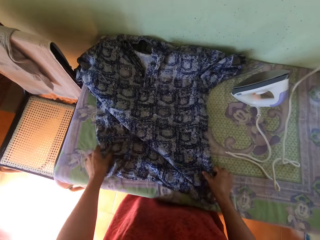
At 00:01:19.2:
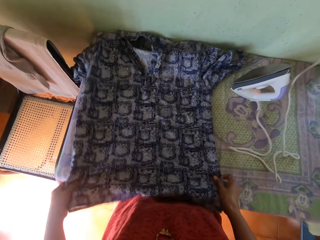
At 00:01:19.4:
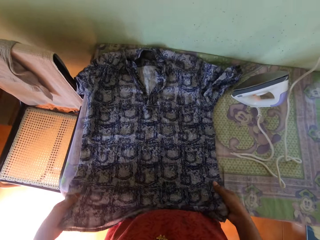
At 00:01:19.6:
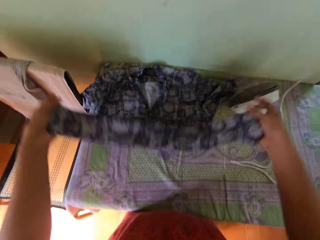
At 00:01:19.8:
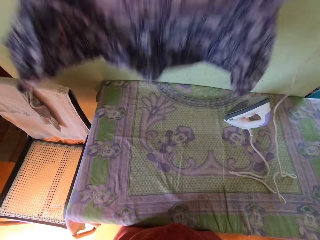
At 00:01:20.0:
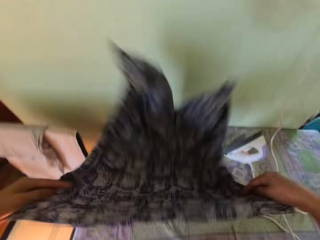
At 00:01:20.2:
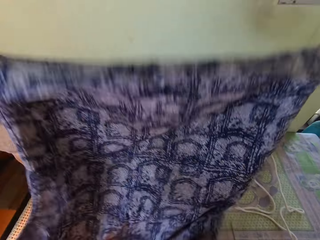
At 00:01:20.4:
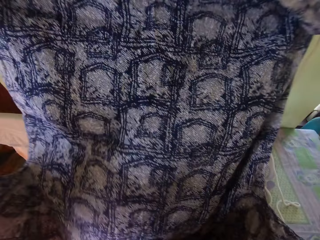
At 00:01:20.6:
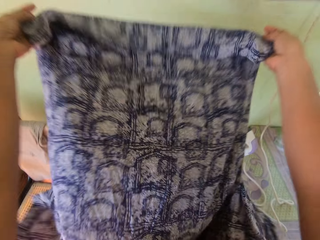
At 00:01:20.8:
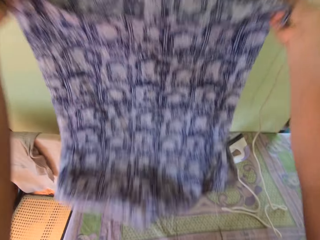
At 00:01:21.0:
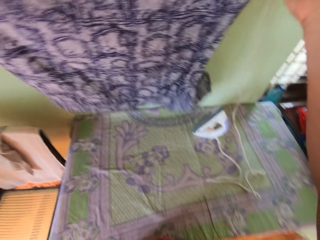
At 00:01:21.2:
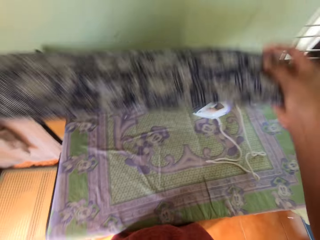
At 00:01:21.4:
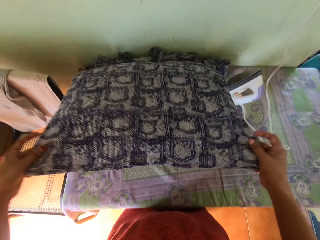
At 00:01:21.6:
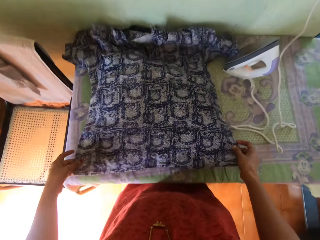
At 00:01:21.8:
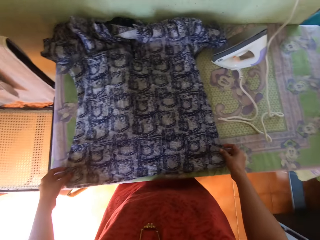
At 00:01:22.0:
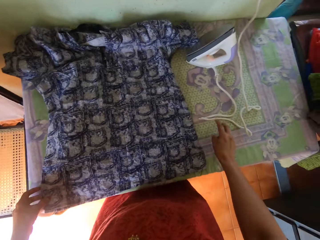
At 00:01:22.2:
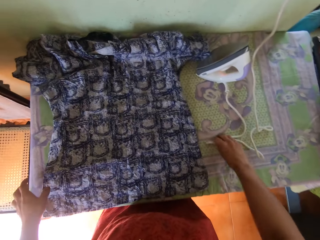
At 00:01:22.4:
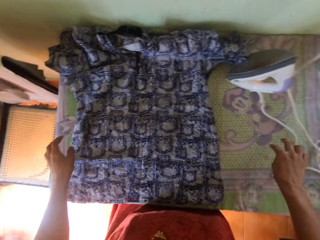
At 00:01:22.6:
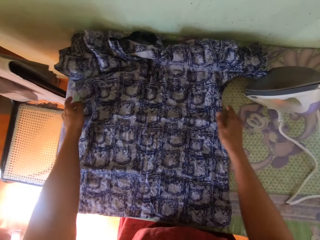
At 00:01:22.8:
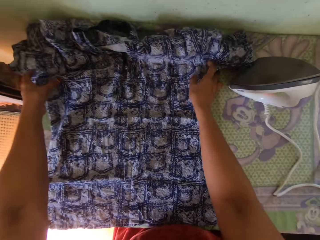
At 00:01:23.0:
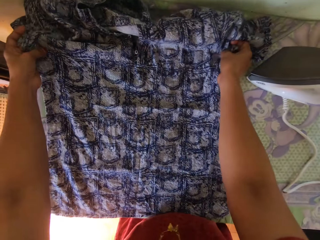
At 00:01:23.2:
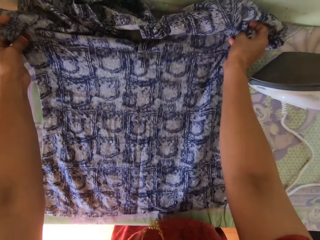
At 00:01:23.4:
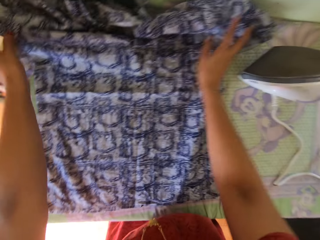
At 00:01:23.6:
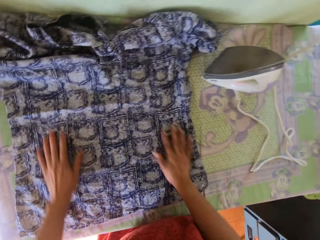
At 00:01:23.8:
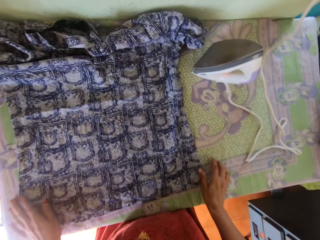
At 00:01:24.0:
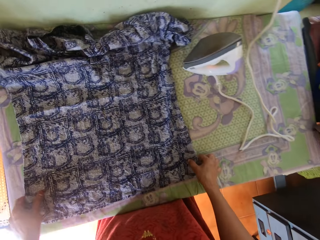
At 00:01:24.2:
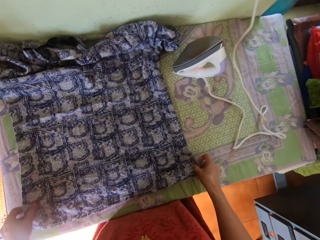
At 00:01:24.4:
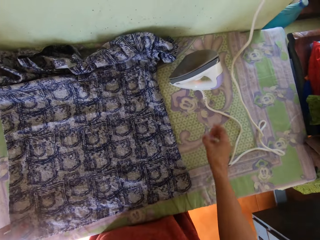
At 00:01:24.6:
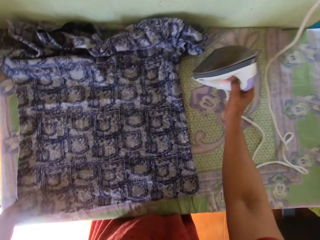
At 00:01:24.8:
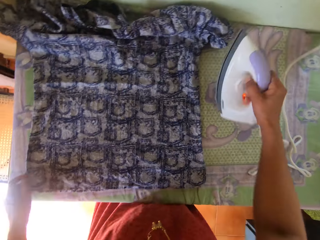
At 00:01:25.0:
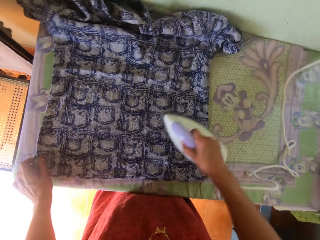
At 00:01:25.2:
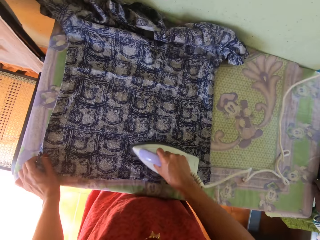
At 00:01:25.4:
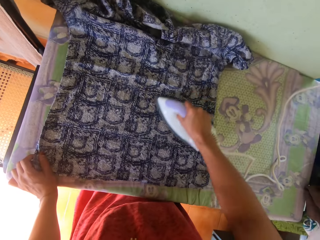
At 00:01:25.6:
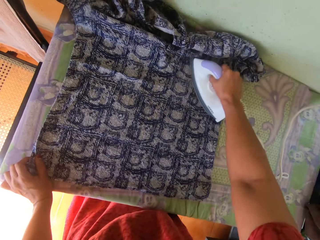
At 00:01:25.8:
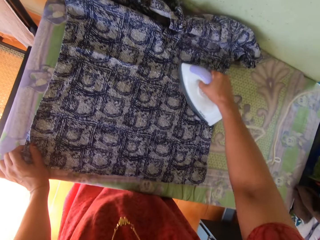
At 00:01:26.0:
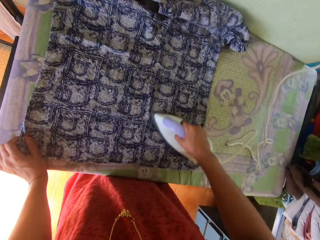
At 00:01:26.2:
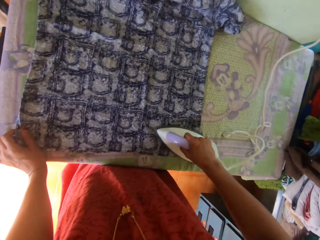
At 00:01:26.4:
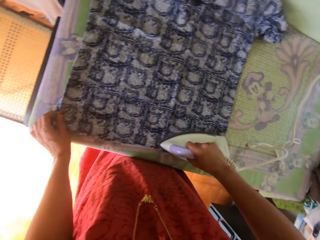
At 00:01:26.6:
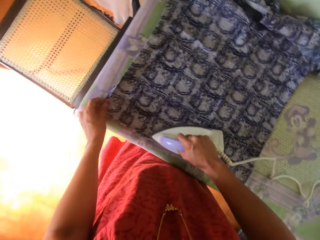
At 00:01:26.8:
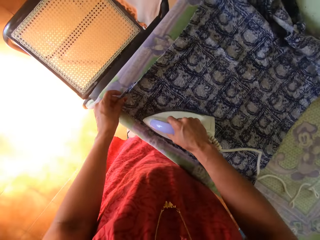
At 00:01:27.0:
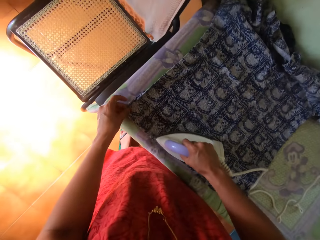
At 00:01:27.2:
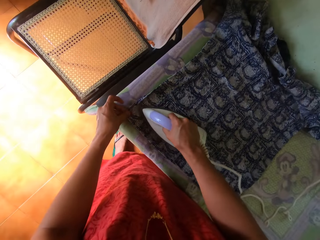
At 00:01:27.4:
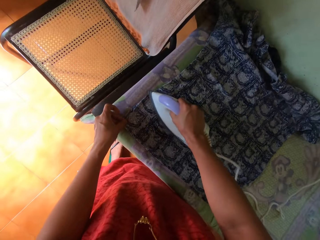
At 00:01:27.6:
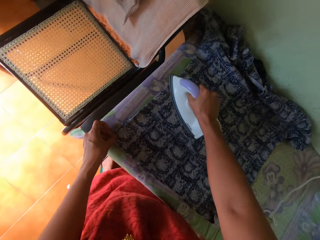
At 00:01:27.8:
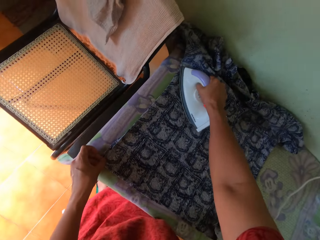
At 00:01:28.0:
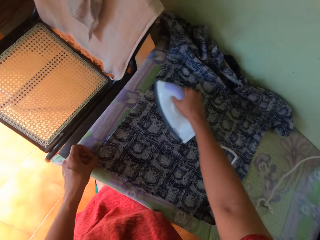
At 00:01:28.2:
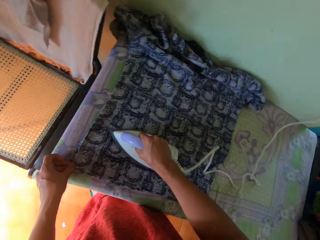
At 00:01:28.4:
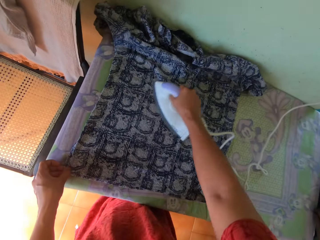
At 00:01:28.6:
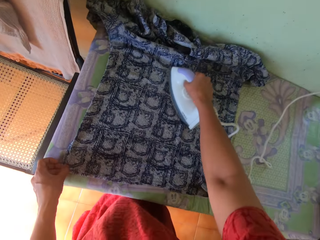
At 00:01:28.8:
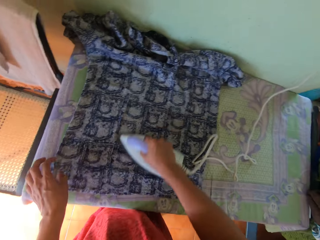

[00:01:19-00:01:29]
The camera wearer straightens a cloth. They pick up the cloth and sift the cloth. They put the cloth on the table. They move a cable on the table. They move the cloth on the table. They straighten the cloth. They pick up an iron. They iron the cloth with the iron.

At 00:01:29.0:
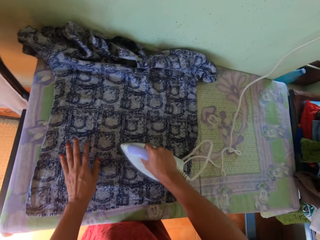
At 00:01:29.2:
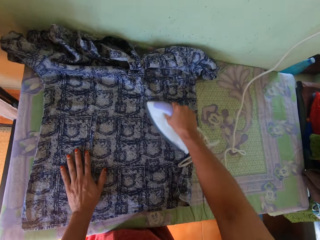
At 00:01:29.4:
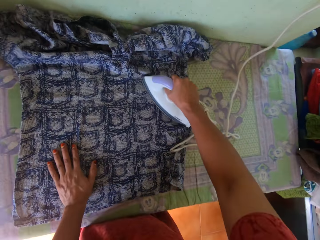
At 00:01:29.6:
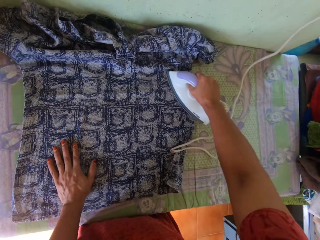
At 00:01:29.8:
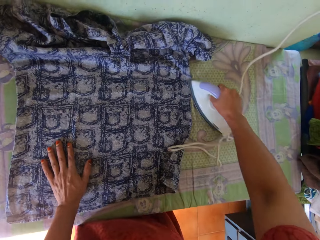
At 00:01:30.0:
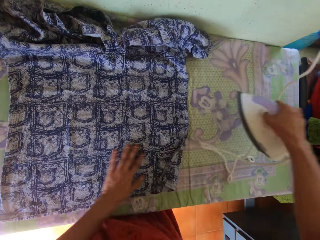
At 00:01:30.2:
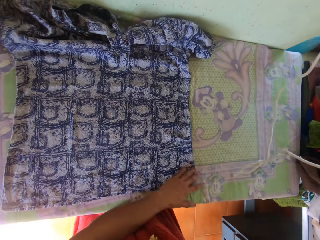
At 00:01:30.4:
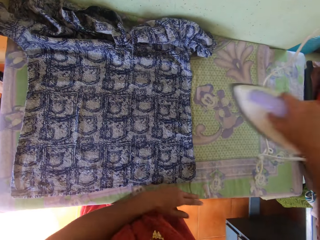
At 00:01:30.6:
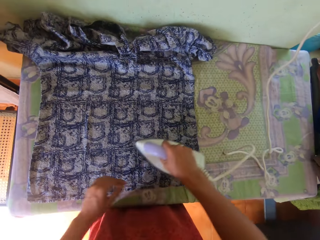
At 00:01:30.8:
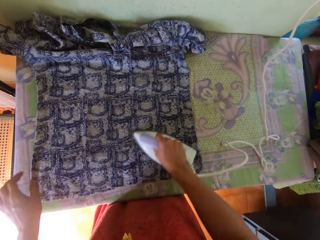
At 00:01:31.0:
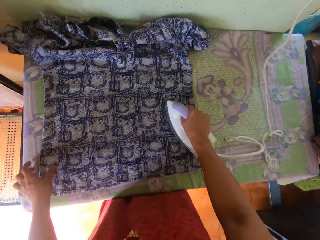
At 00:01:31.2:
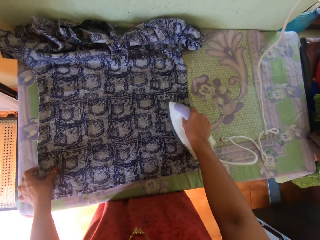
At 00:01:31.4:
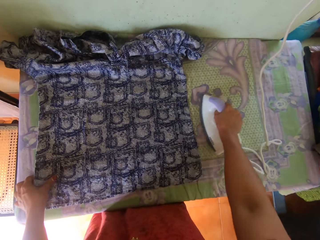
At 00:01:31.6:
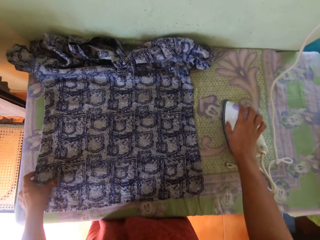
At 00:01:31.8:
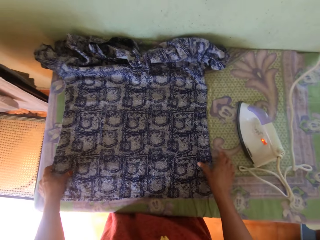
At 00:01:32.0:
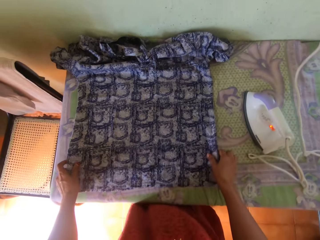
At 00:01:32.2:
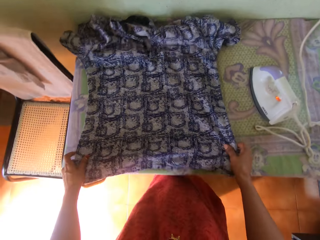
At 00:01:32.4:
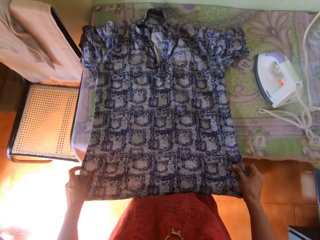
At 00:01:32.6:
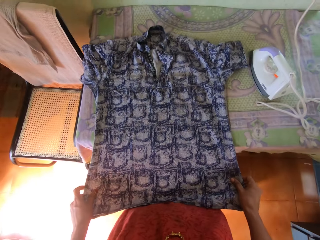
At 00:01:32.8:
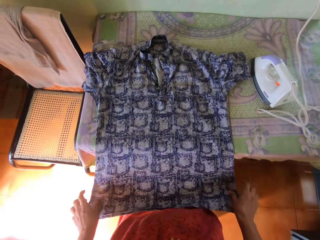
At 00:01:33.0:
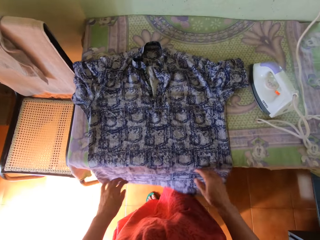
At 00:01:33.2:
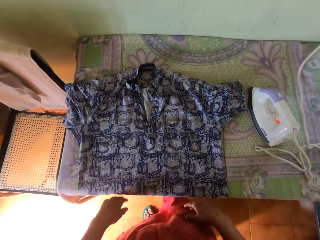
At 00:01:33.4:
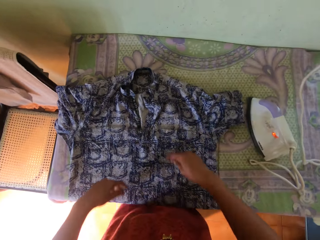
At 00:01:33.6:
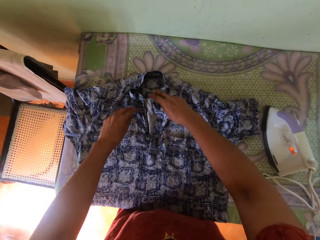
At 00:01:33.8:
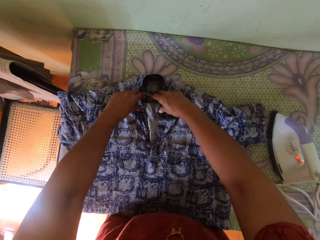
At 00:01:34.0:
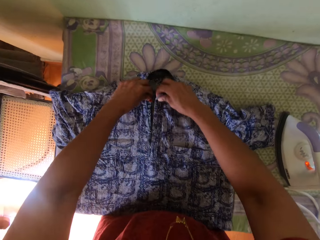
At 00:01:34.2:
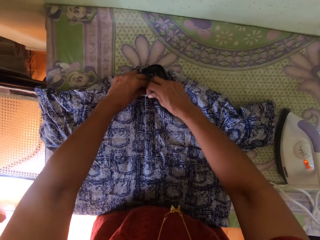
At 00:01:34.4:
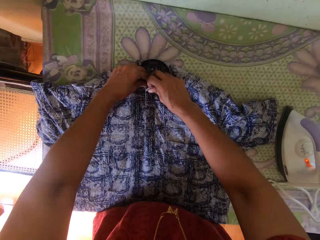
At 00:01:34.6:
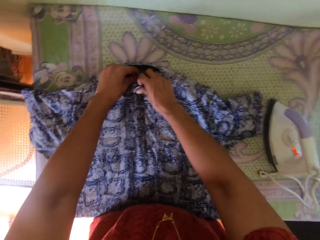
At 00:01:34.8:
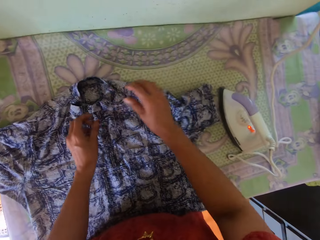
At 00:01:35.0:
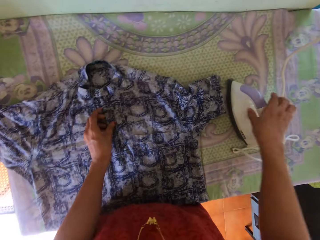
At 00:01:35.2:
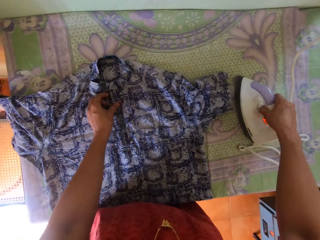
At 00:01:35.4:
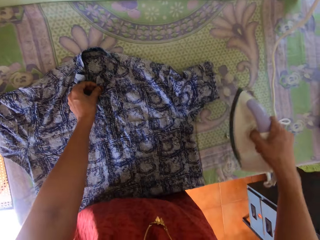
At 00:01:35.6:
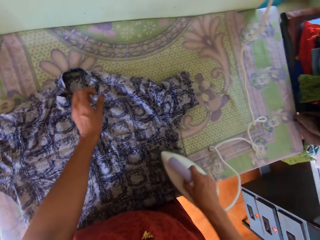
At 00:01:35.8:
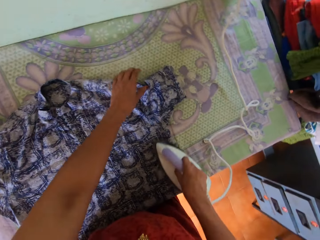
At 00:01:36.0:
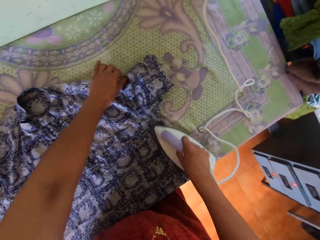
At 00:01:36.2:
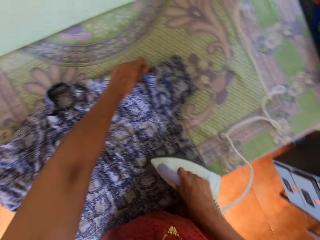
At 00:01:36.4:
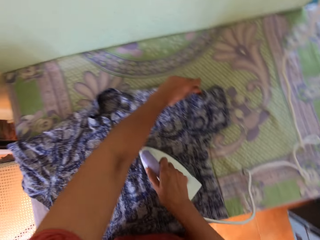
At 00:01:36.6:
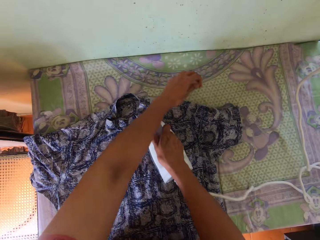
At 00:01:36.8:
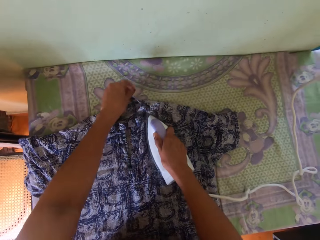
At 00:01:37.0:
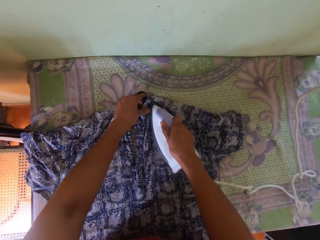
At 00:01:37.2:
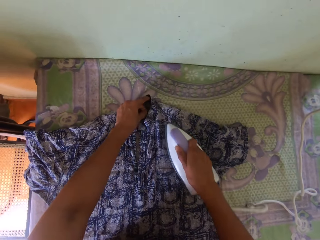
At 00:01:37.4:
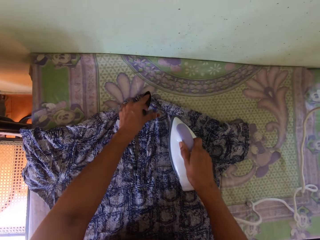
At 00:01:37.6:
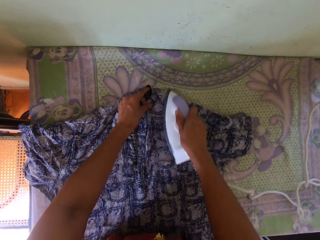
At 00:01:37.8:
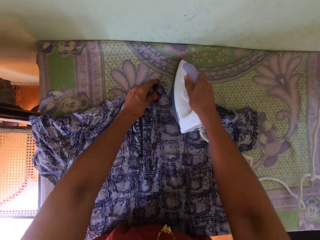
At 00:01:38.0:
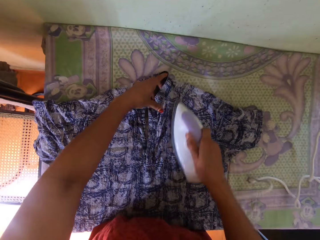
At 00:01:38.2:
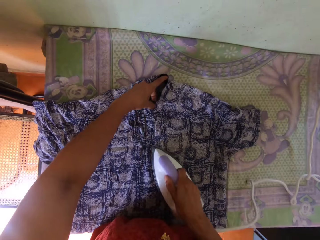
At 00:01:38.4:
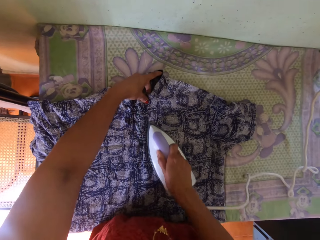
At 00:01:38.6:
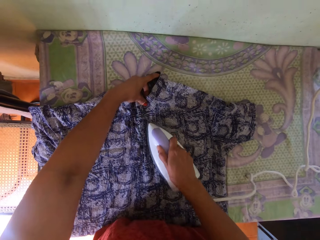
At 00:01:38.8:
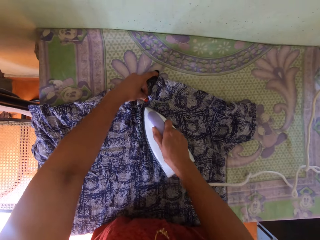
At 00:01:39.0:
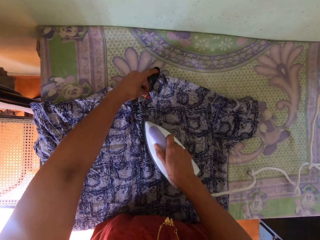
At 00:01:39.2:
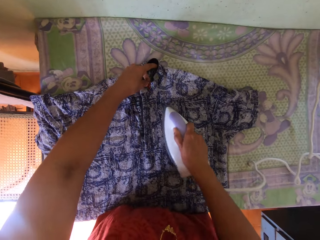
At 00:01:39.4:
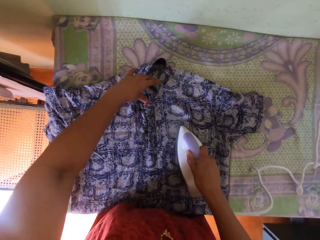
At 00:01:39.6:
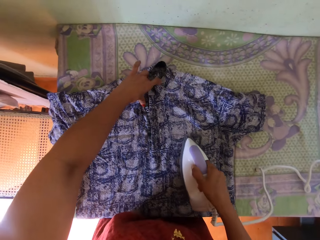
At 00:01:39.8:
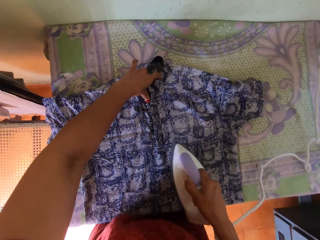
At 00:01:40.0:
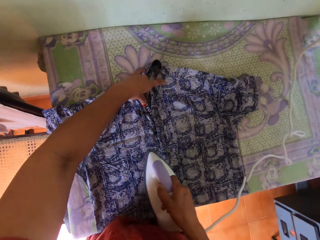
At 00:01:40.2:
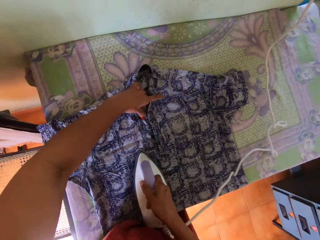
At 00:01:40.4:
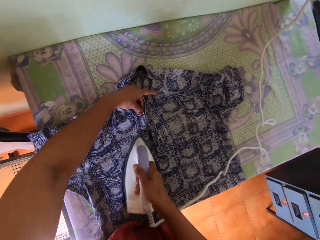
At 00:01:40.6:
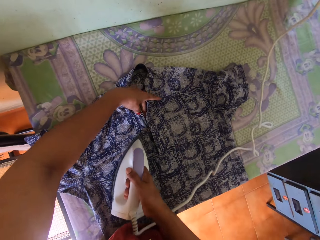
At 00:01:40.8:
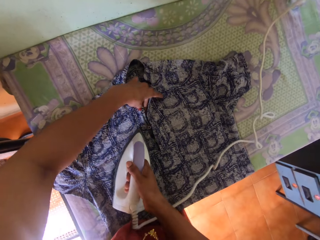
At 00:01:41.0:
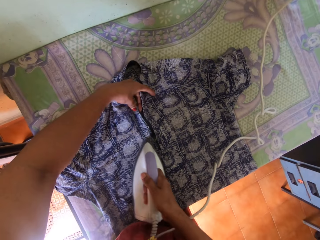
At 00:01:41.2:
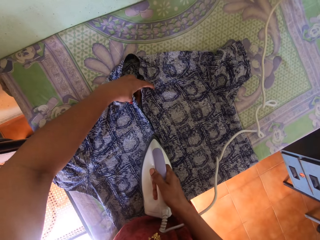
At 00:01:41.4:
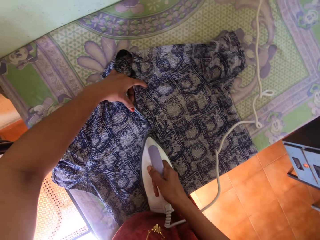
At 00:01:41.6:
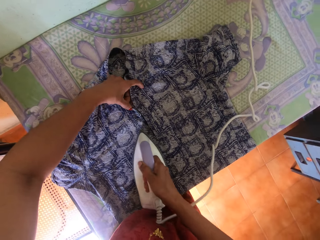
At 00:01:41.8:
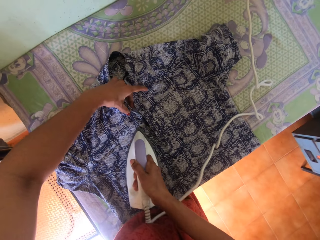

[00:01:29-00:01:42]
The camera wearer puts the left hand on the cloth. They iron the cloth with an iron. They move the left hand on the cloth. They iron the cloth with the iron. They put the iron on the table. They adjust the cloth. They move the cloth on the table. They align the cloth on the table. They pick up the iron. They iron the cloth with the iron.
